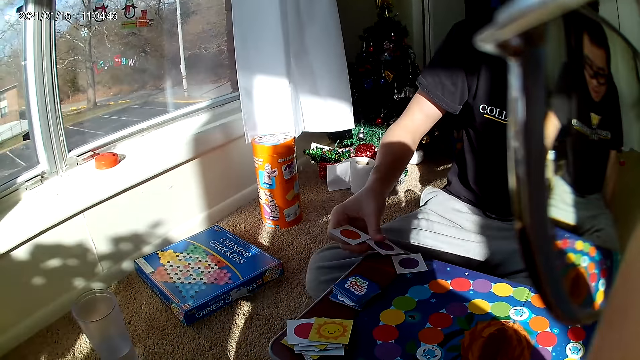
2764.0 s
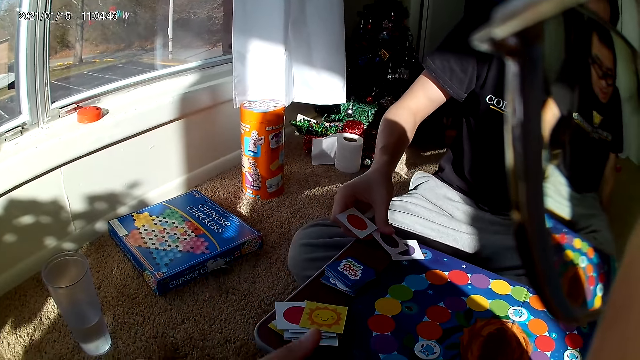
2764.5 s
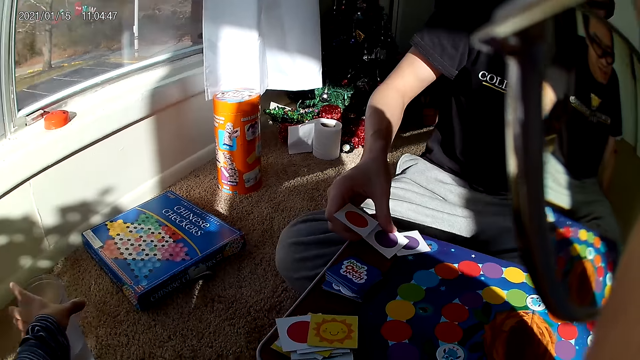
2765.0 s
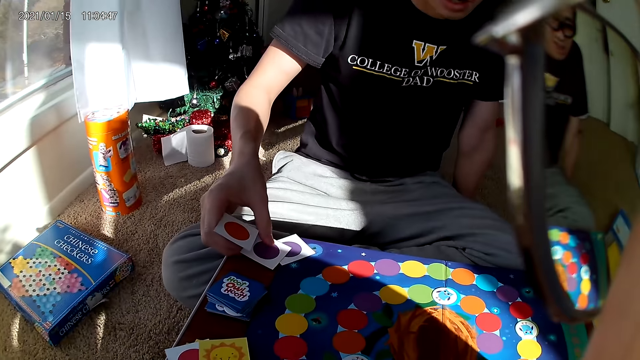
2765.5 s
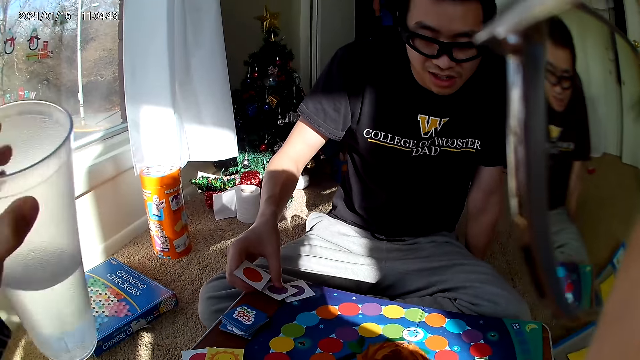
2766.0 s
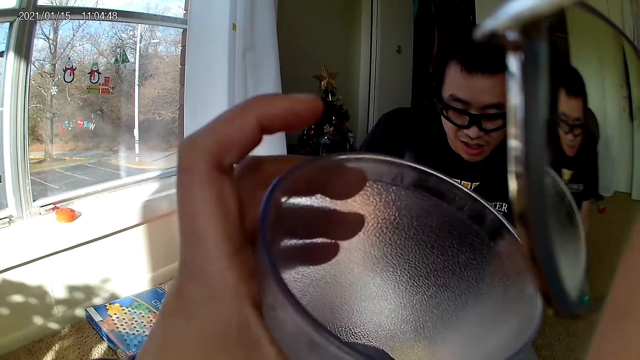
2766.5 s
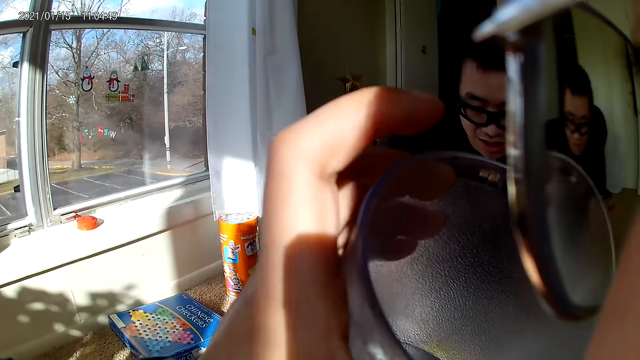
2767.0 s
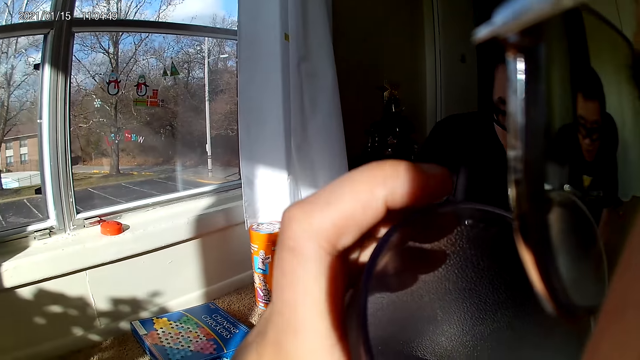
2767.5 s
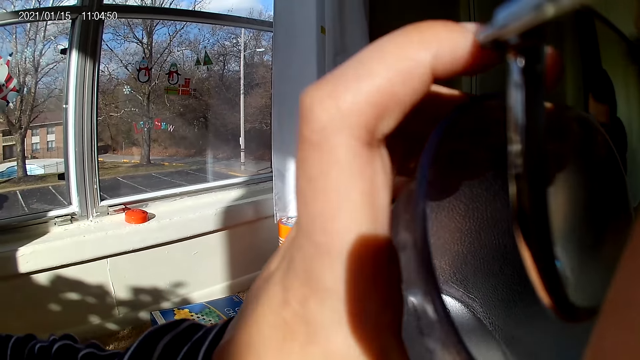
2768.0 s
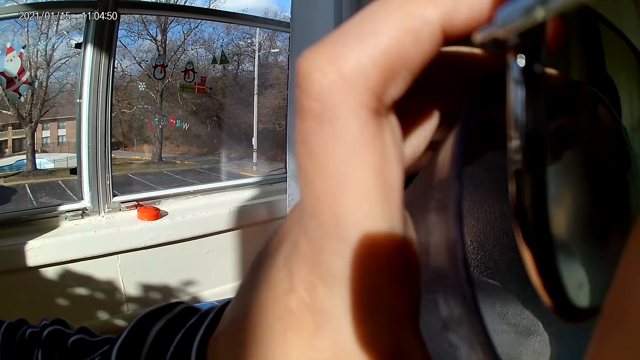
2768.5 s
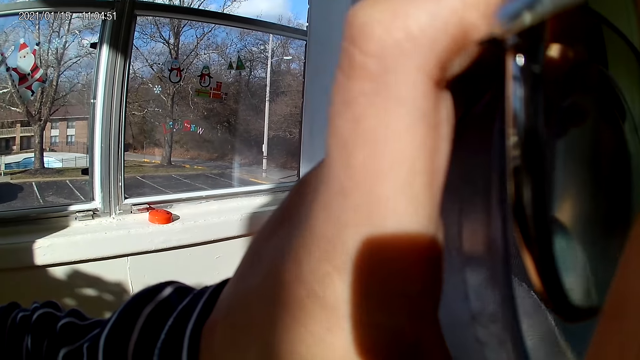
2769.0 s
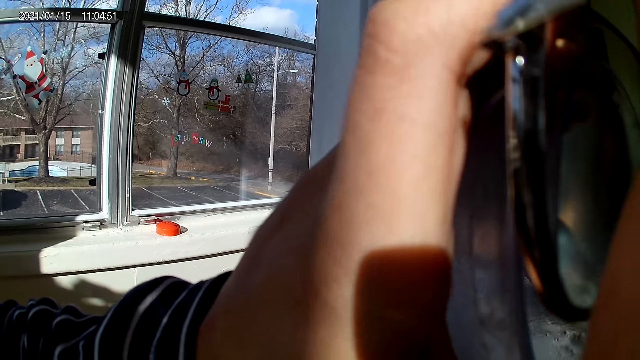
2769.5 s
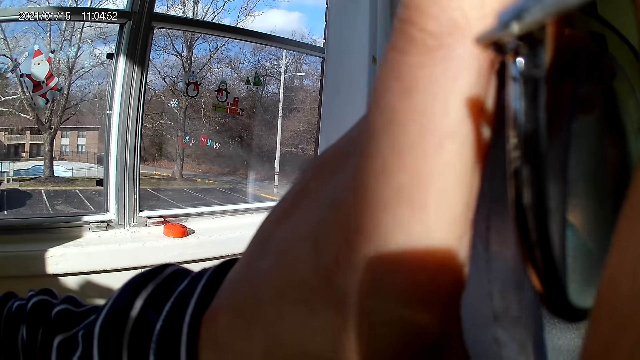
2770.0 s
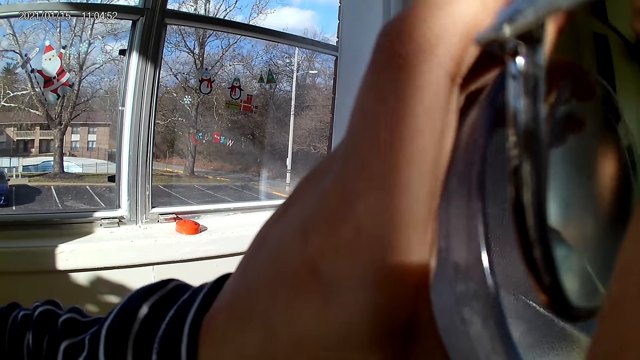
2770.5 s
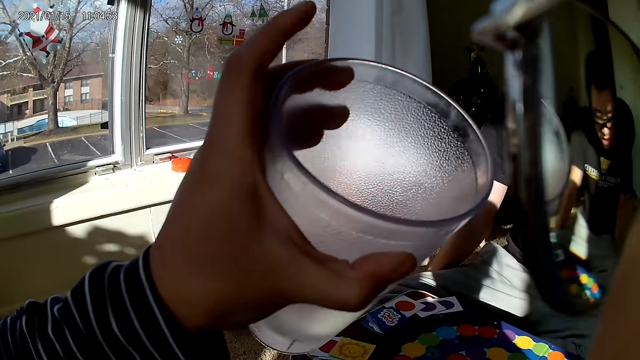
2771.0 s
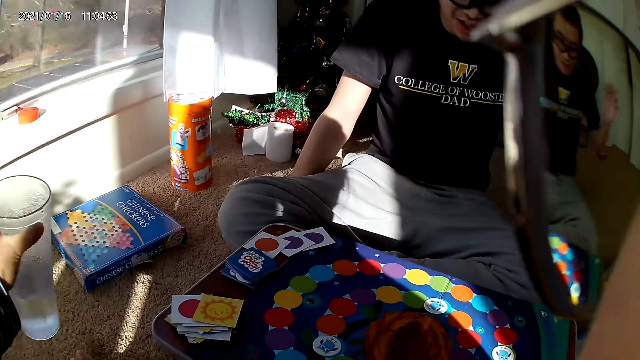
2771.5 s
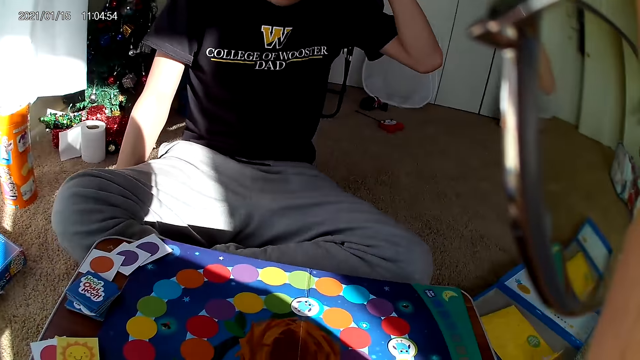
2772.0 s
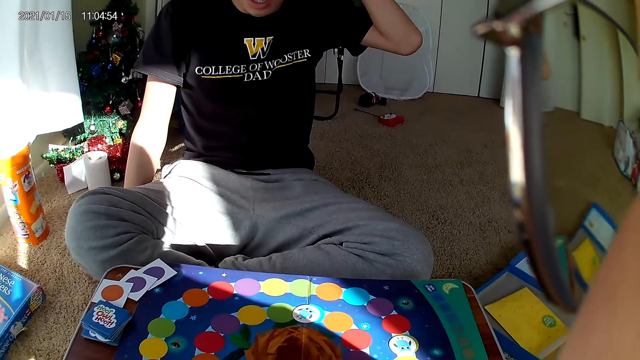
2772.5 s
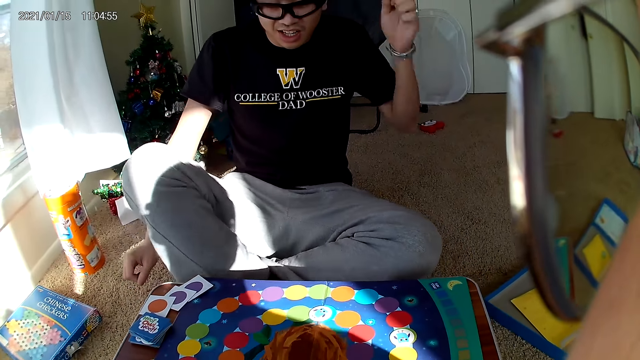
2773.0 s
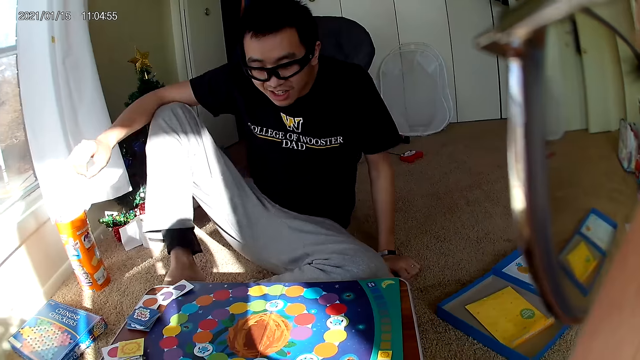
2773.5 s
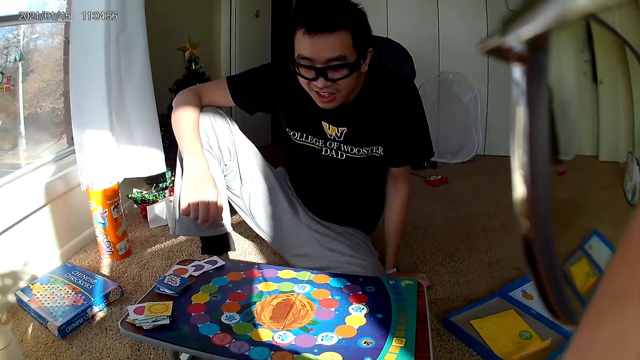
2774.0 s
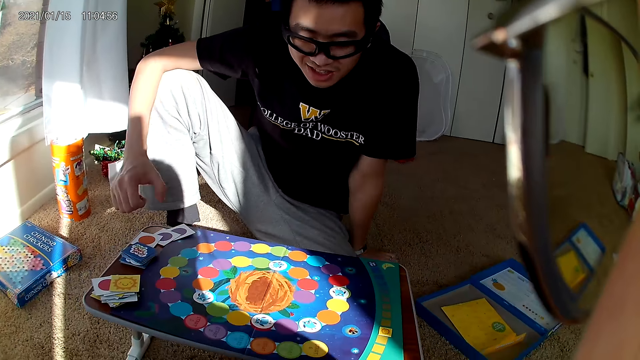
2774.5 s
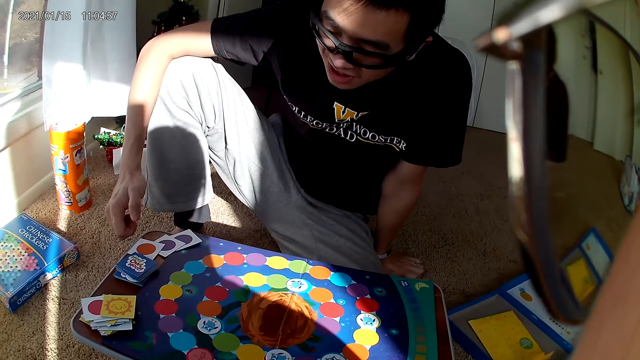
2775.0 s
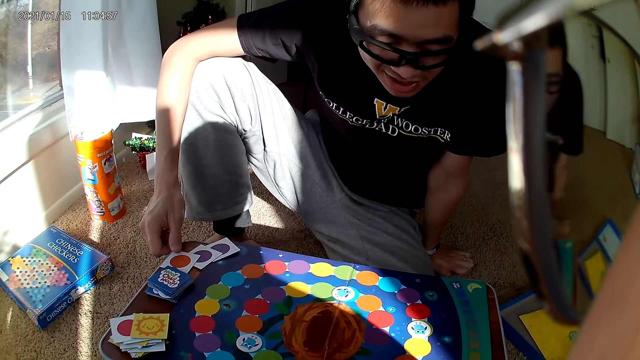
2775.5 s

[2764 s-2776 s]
The camera wearer picks a cup of water from the floor with his left hand. He drinks water from the cup. He drops the cup of water on the floor with his left hand. A man raises a leg.

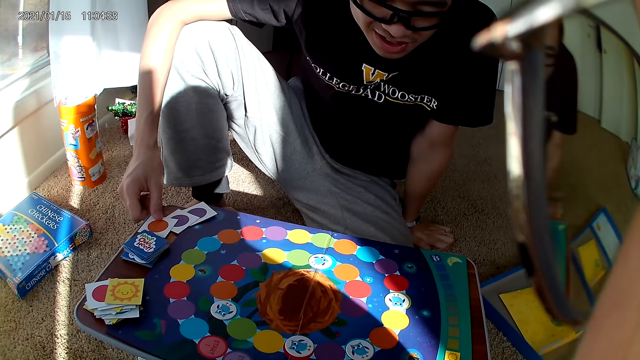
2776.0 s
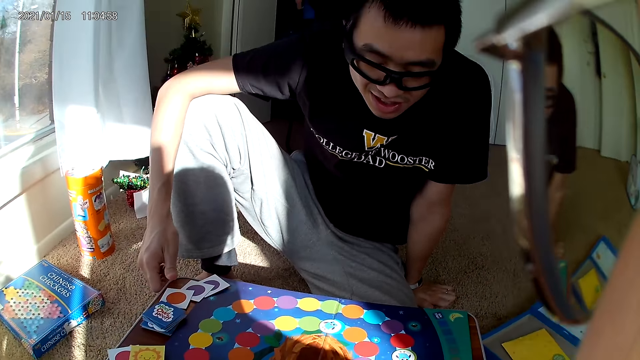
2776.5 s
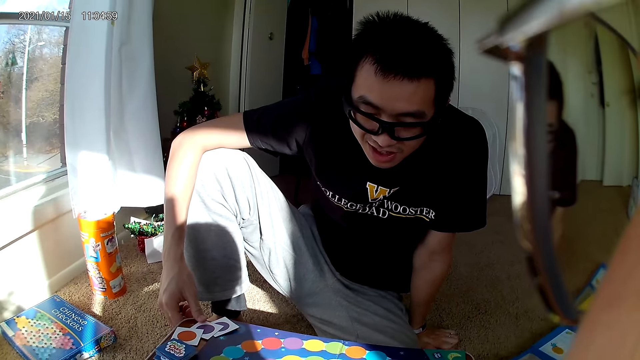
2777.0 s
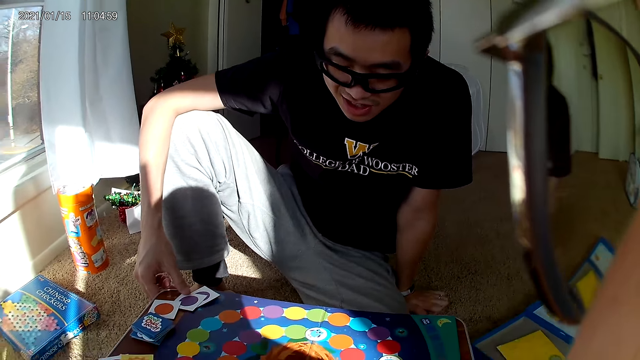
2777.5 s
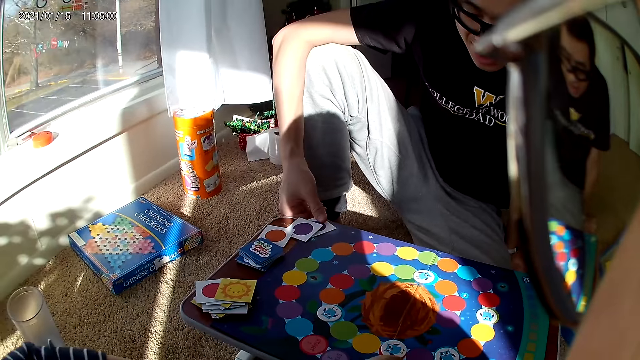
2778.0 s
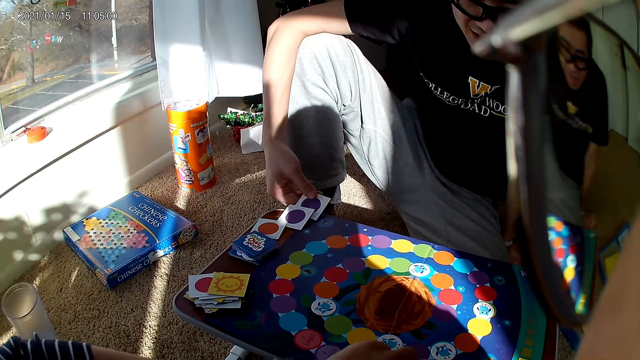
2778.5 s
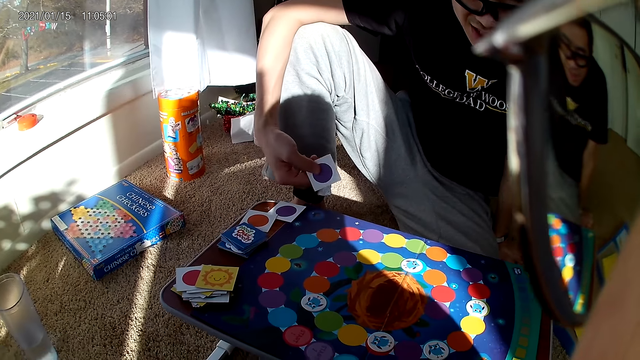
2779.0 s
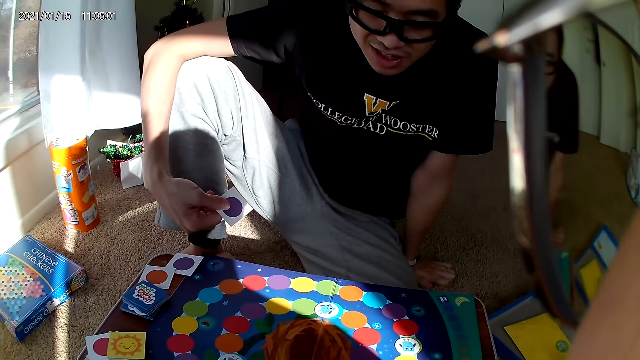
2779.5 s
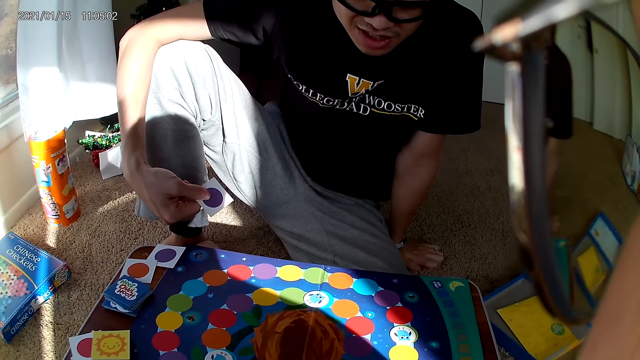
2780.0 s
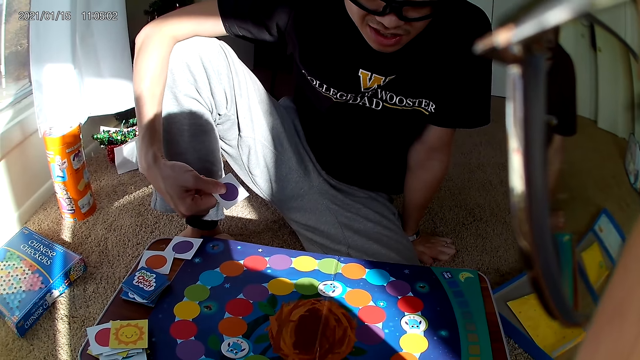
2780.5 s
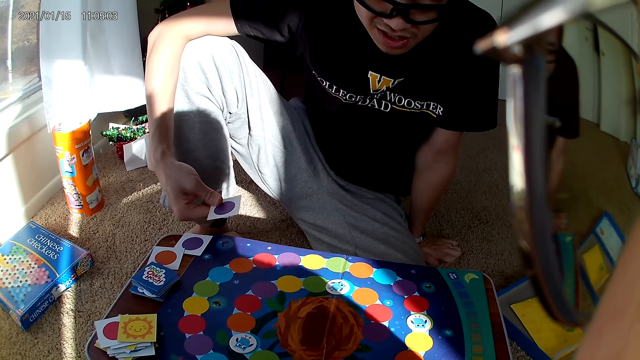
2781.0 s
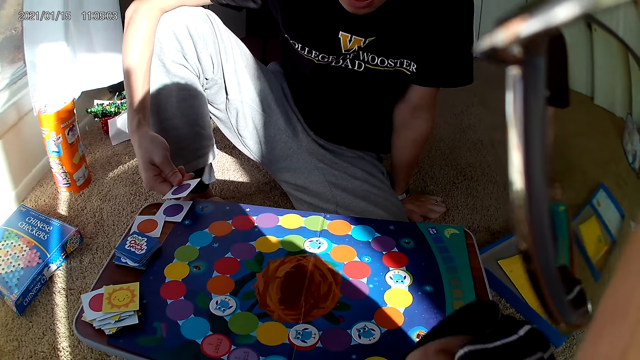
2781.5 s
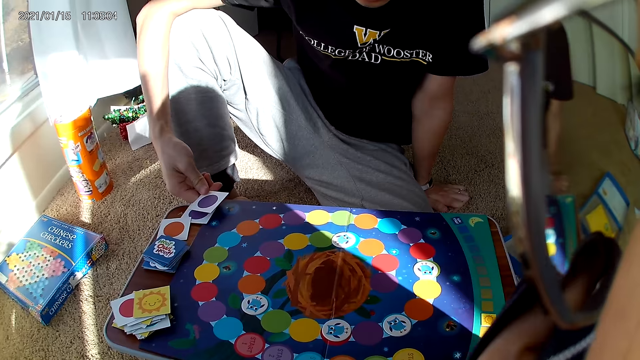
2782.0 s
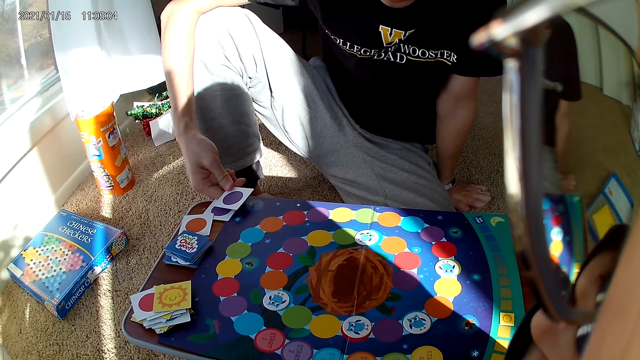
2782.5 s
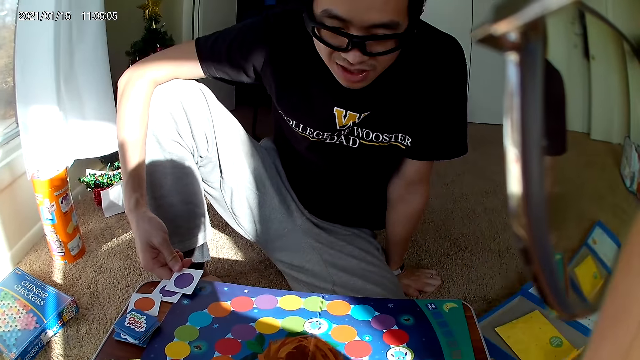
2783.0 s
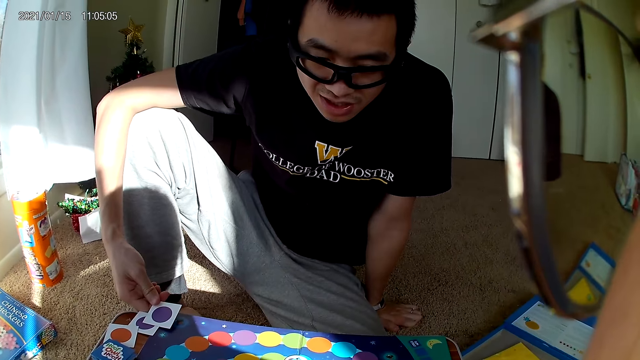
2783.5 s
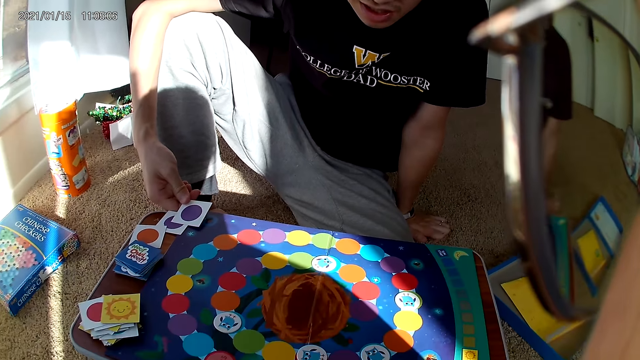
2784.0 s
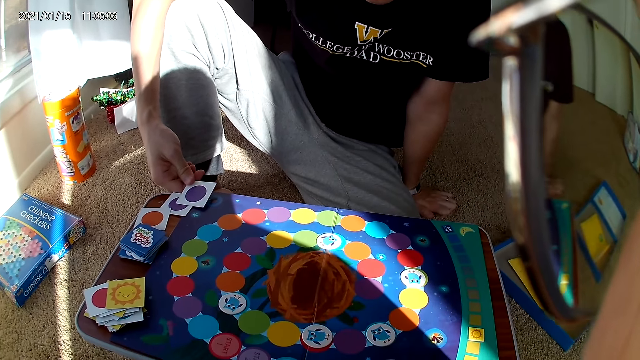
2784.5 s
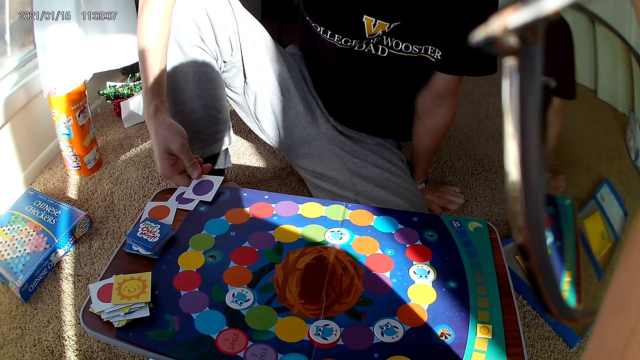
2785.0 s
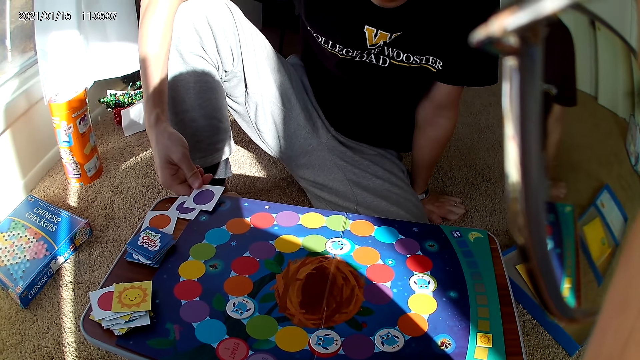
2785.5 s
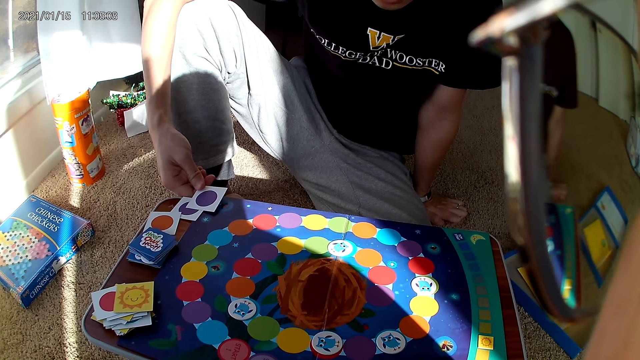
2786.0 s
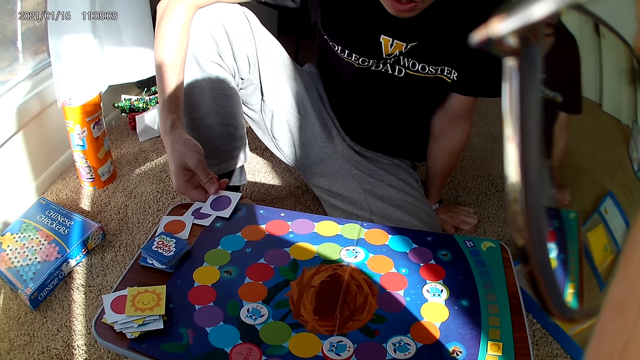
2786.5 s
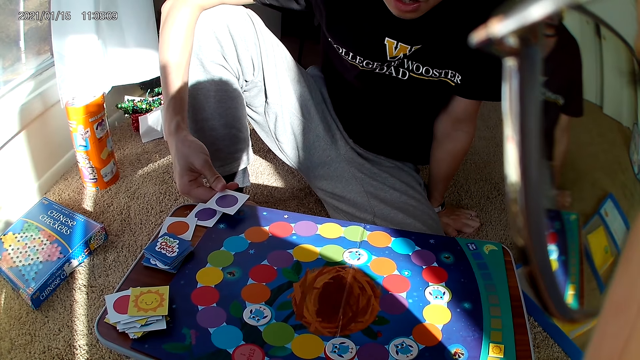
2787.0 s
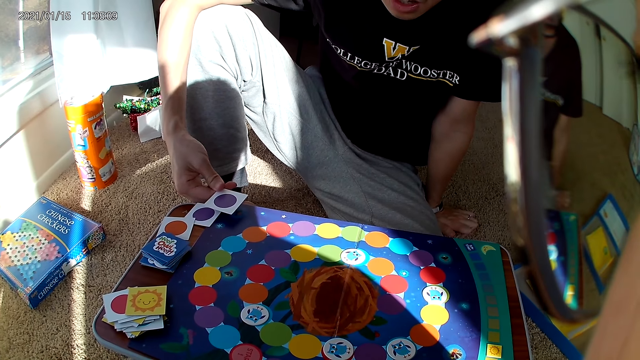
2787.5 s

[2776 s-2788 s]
A man picks a card from the board with his right hand. The man touches playing cards. The man holds the playing cards.
